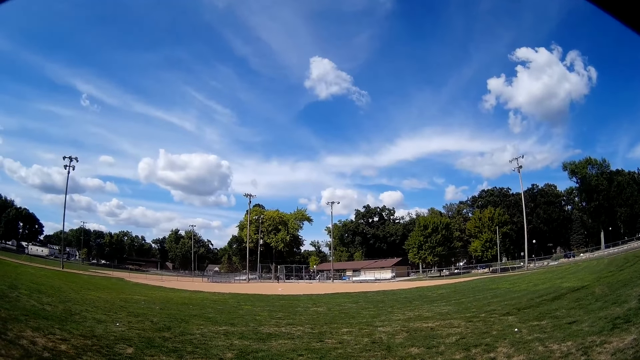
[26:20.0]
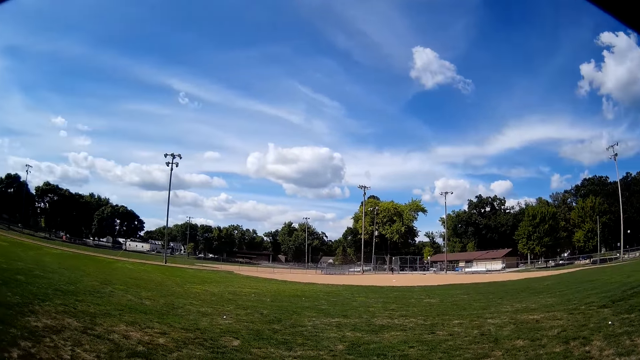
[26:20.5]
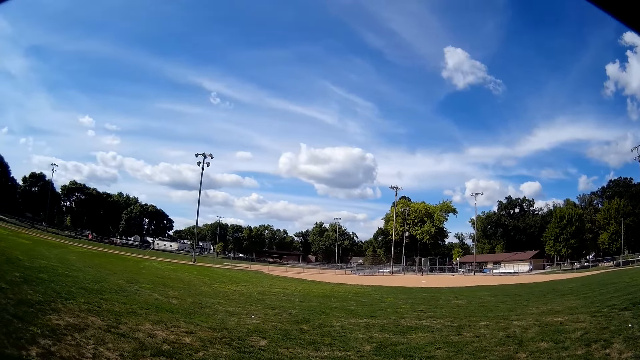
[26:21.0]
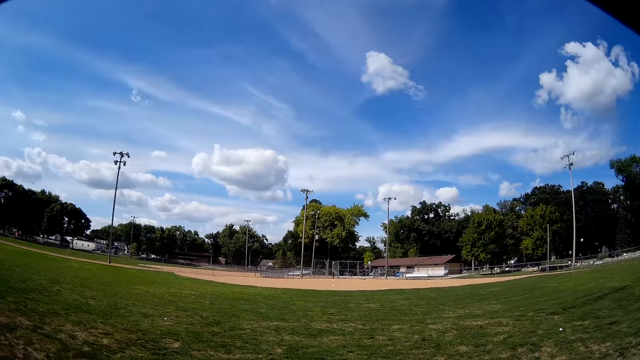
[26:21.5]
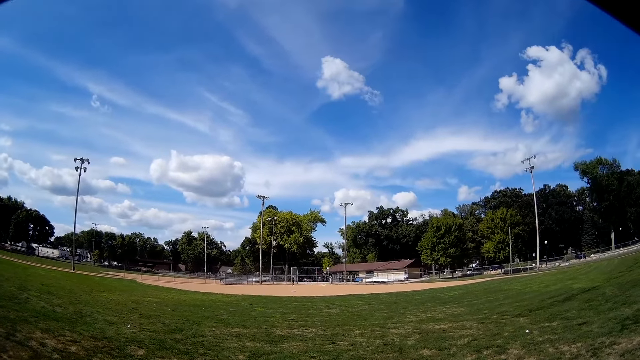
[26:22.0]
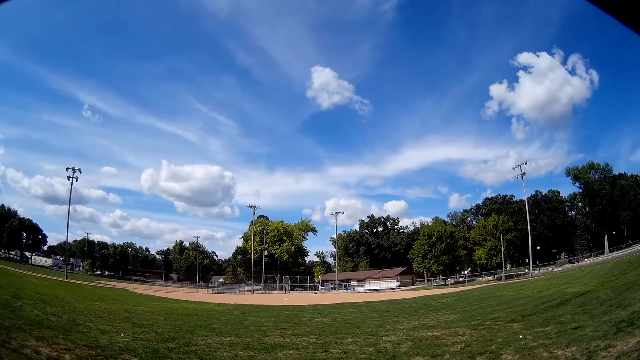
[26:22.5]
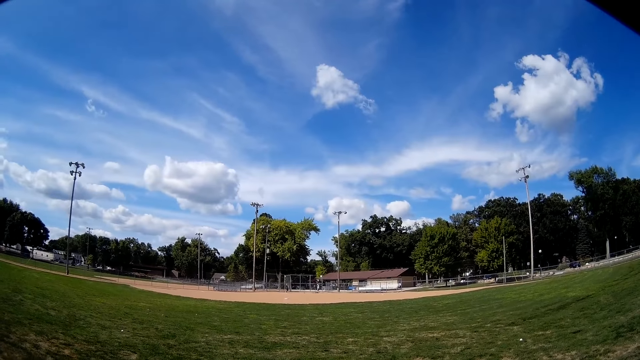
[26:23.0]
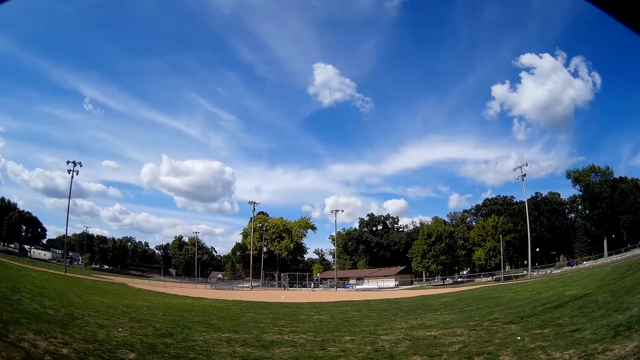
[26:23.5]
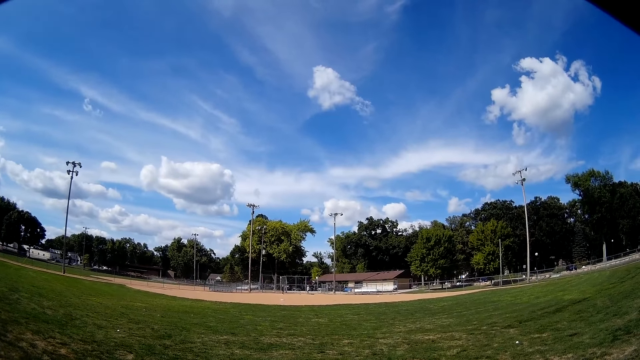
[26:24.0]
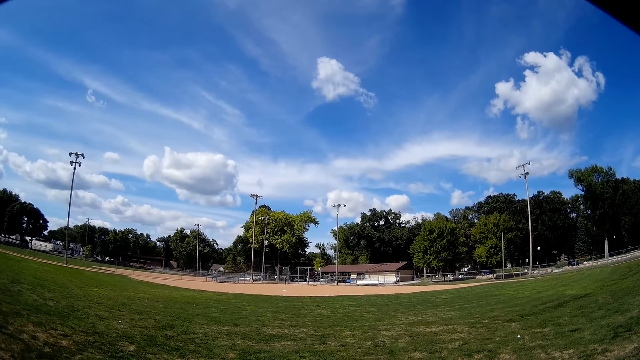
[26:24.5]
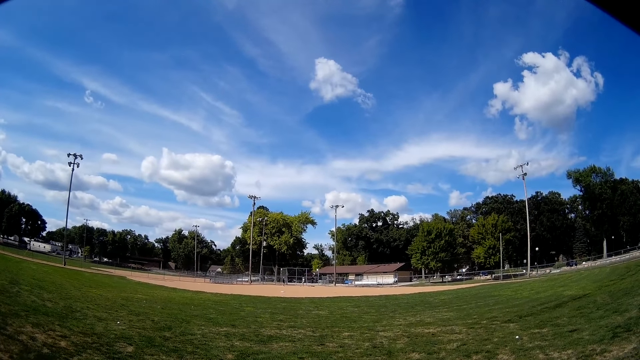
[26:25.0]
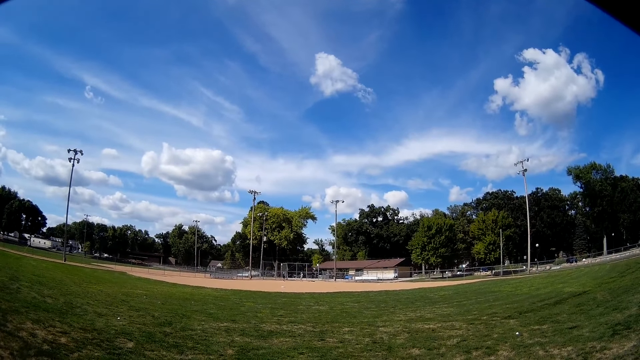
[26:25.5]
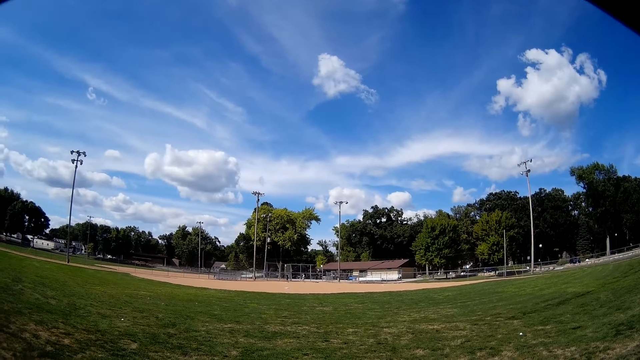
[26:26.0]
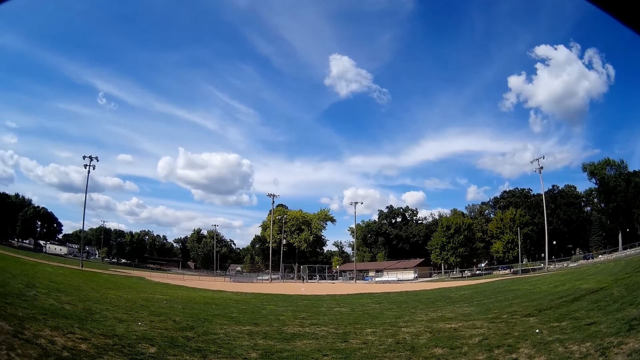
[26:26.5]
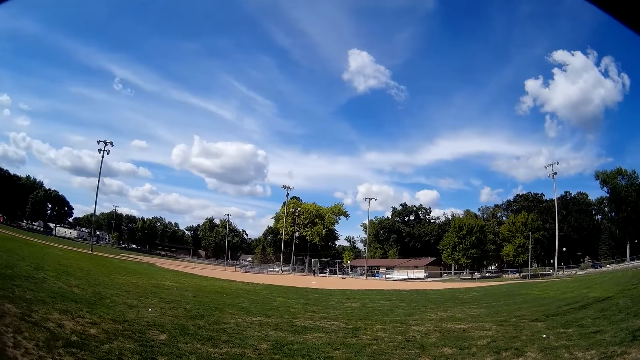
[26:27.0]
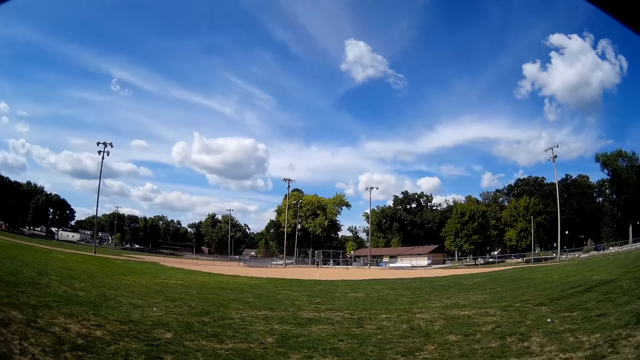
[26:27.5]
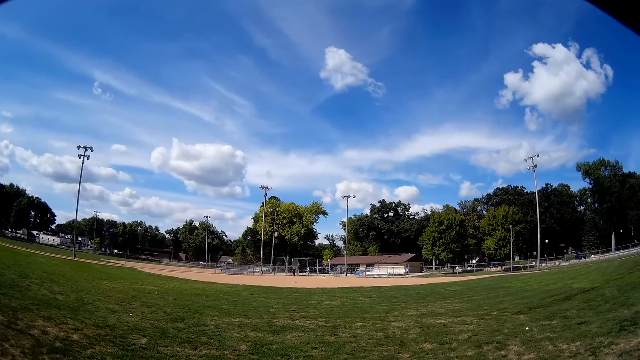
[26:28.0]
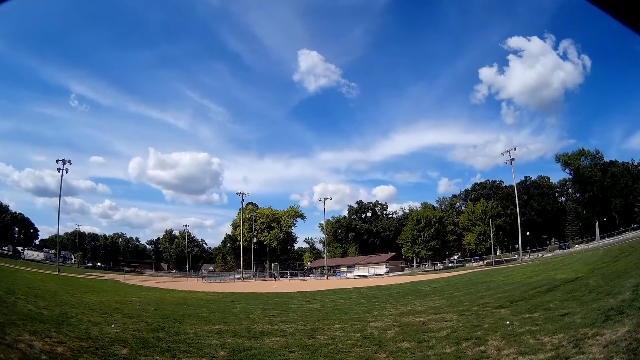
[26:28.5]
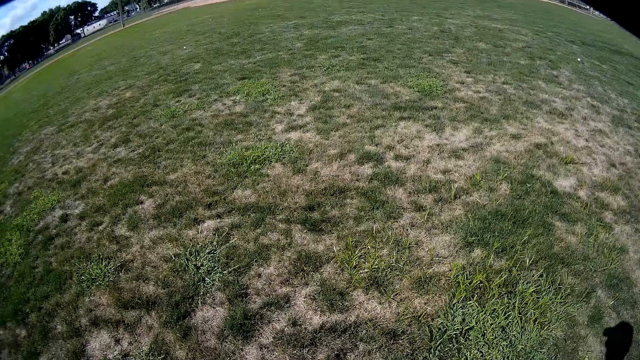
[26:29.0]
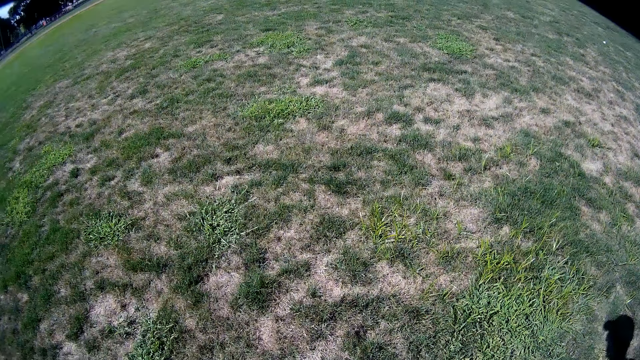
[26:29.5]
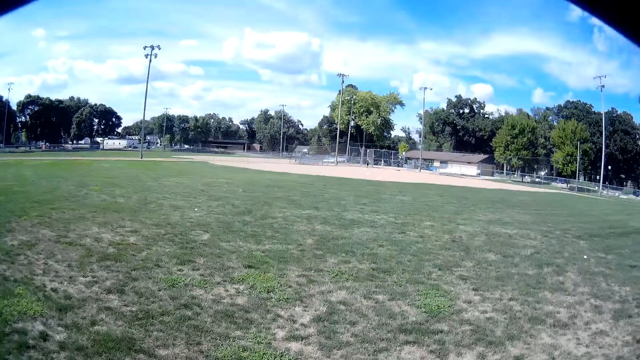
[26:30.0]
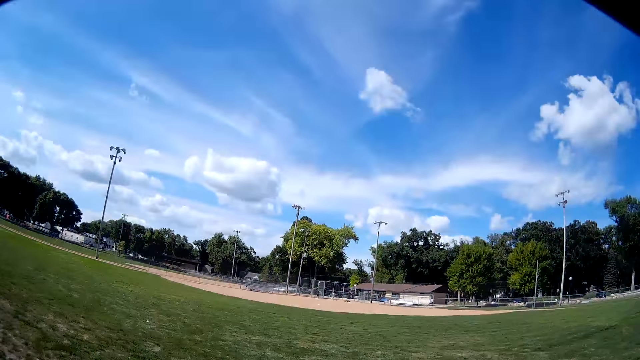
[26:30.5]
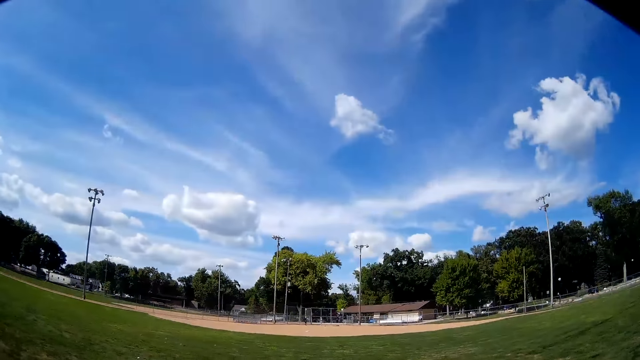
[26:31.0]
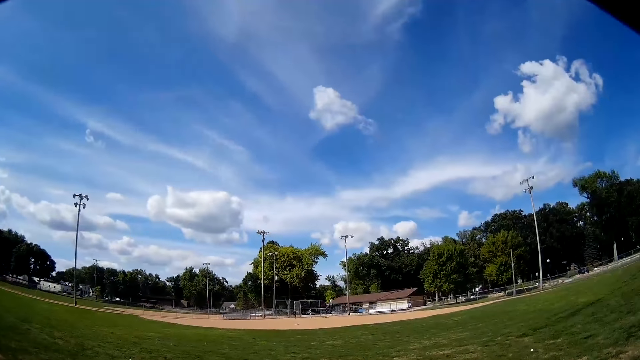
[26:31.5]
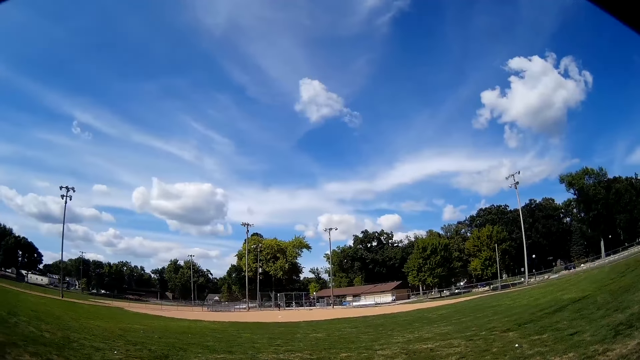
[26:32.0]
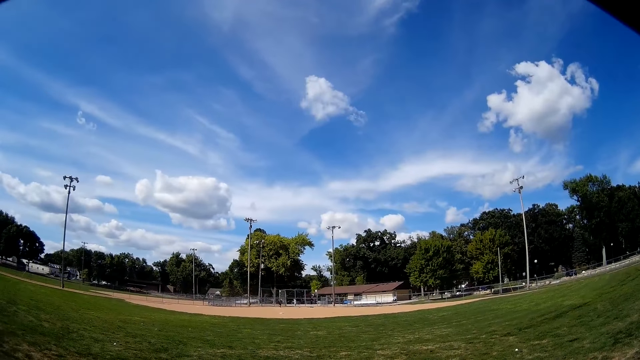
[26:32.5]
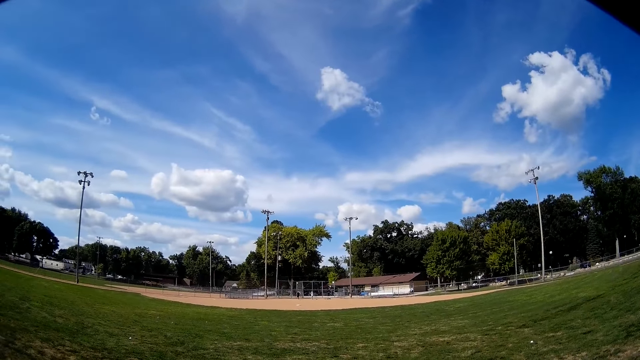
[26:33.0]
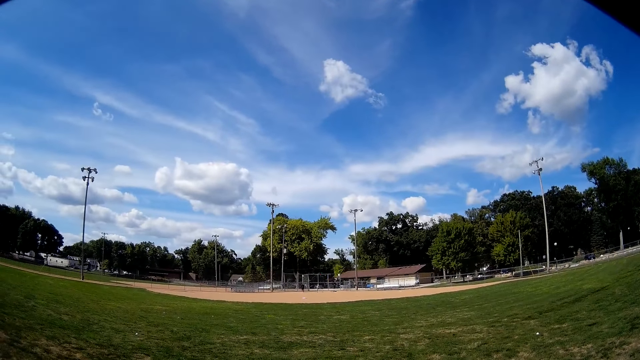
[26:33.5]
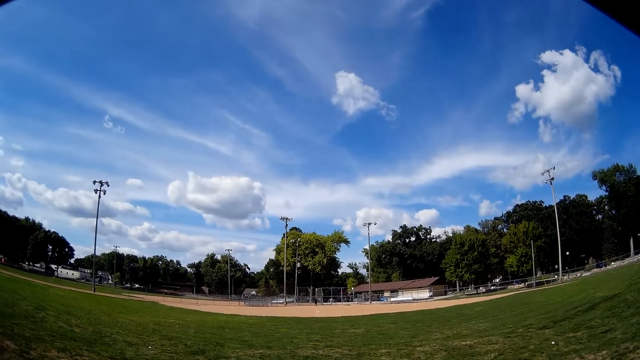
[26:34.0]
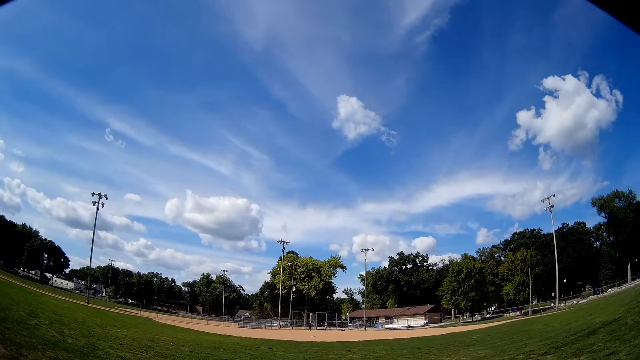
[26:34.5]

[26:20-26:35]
The camera wearer looks at the ground. They look at a man and another man.

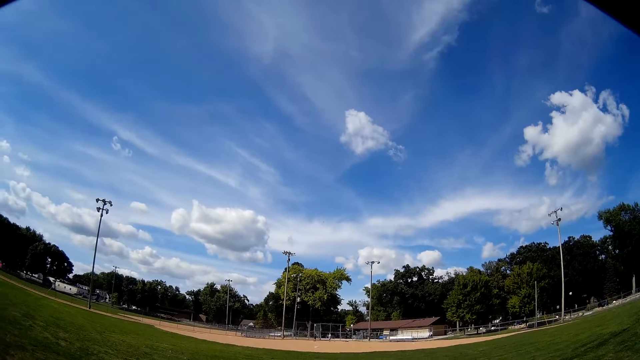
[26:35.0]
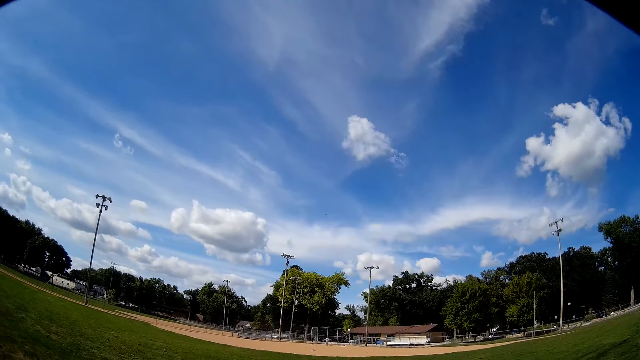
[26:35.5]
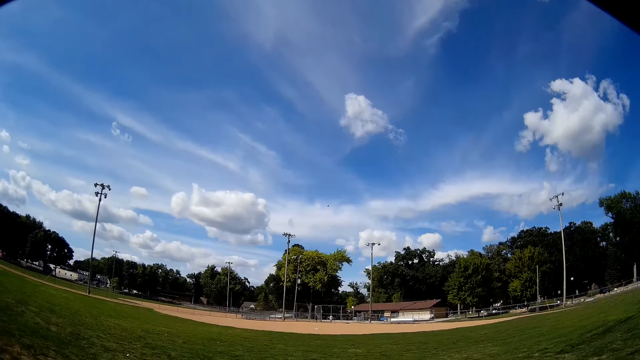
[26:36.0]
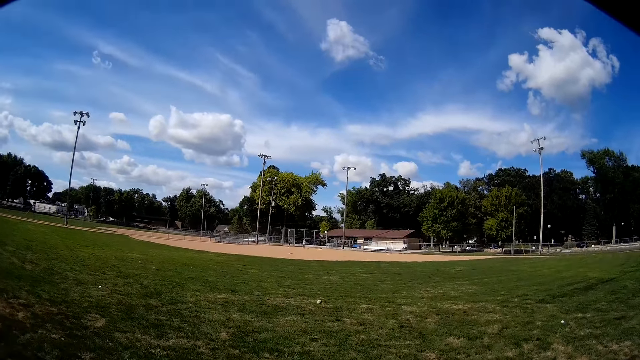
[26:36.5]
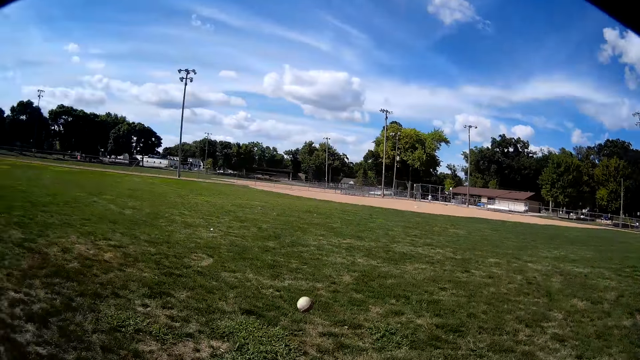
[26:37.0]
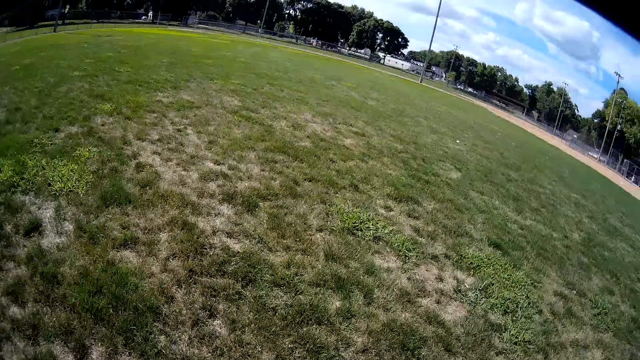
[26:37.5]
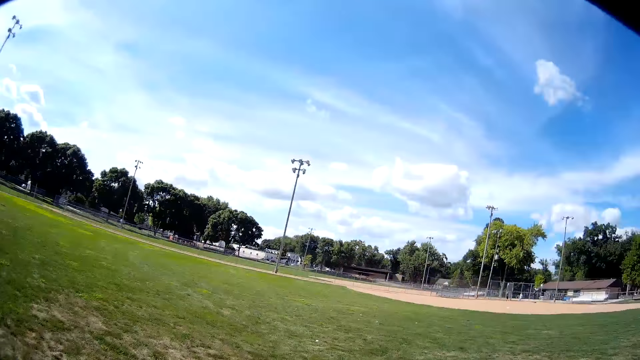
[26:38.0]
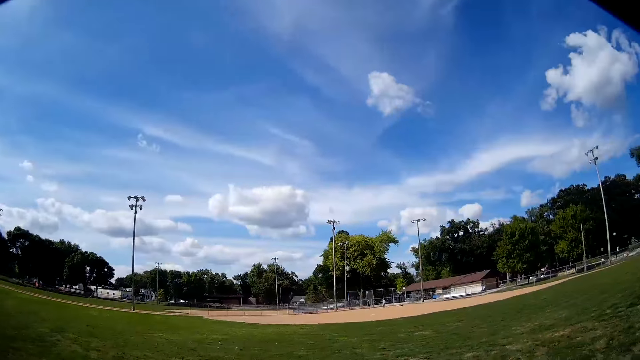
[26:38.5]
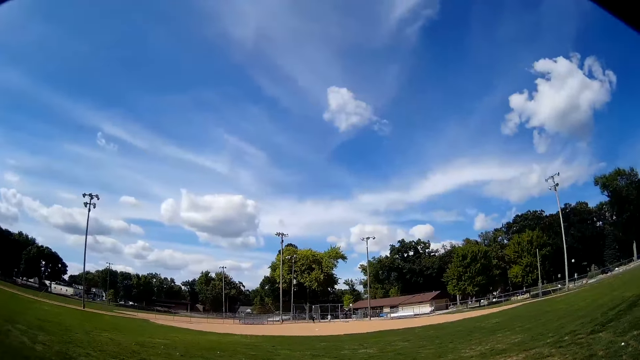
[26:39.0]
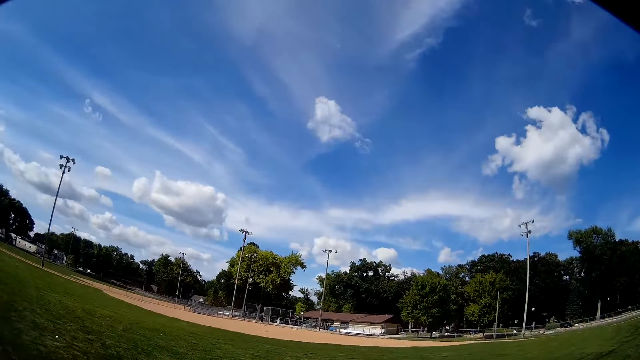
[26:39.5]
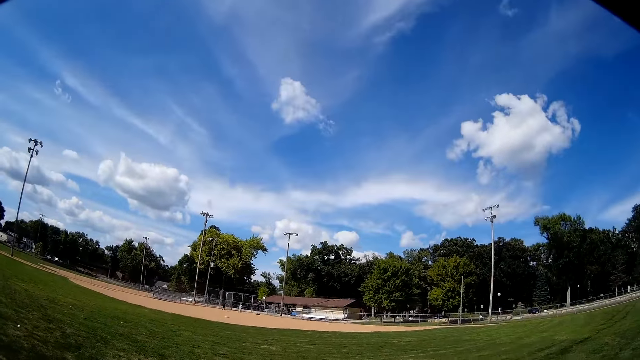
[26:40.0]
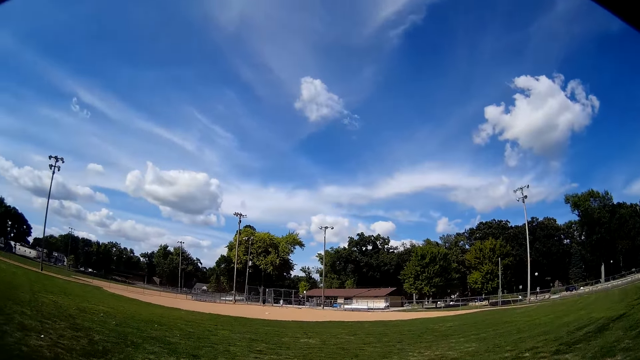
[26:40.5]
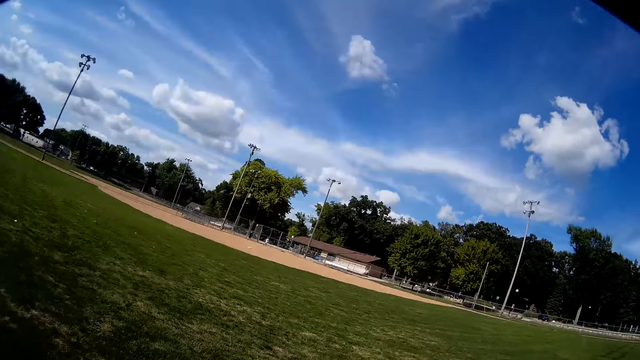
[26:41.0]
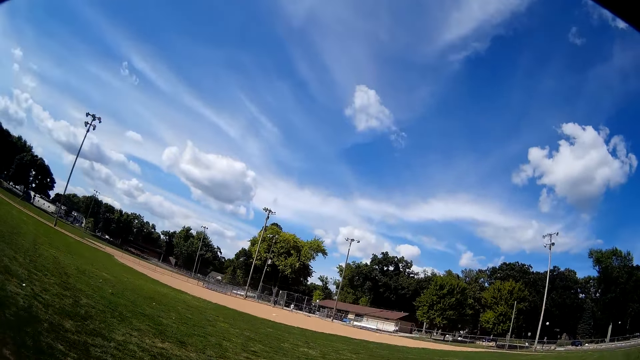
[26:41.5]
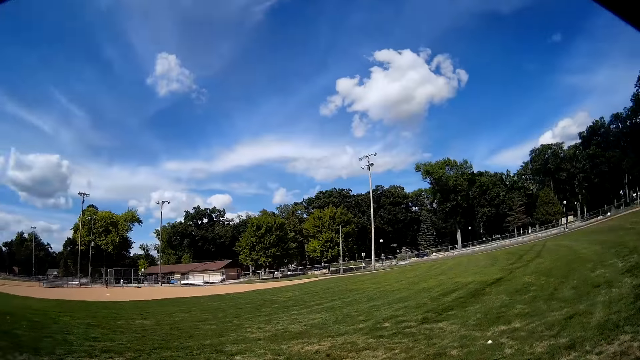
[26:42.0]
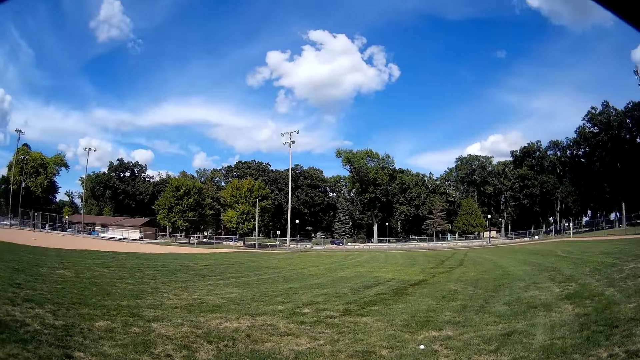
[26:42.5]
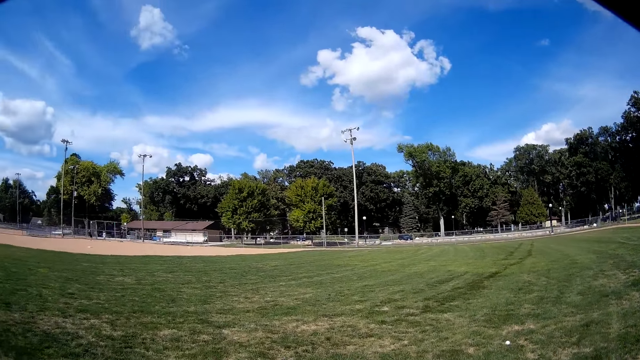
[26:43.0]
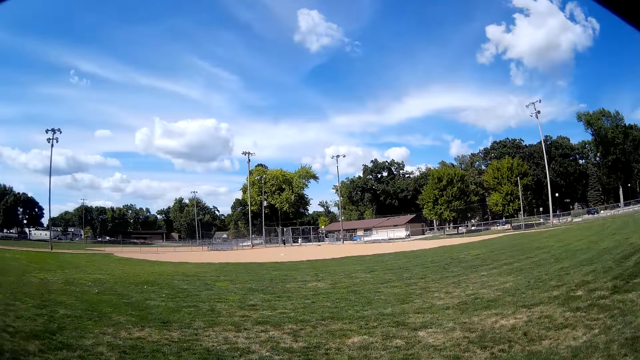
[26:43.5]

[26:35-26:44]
The camera wearer catches the baseball with a baseball glove. They hold the baseball. They talk to a man and another man.
